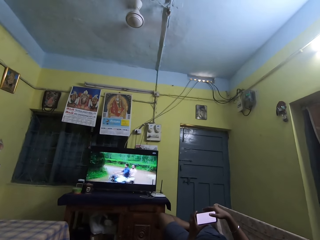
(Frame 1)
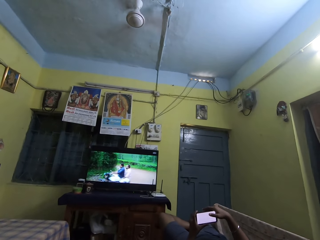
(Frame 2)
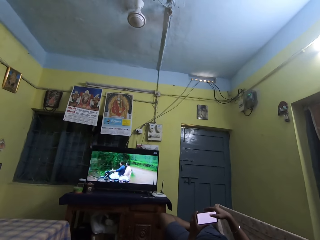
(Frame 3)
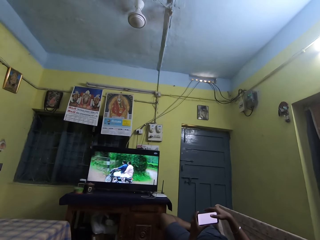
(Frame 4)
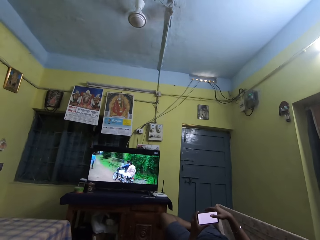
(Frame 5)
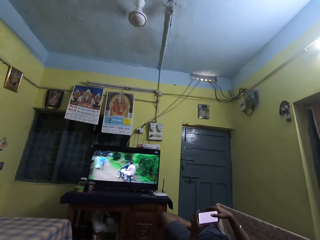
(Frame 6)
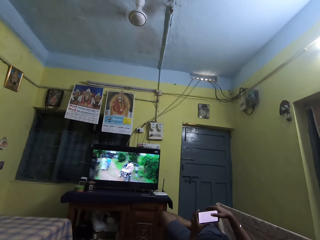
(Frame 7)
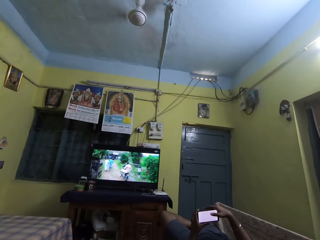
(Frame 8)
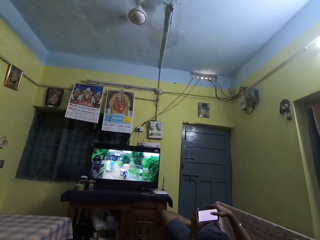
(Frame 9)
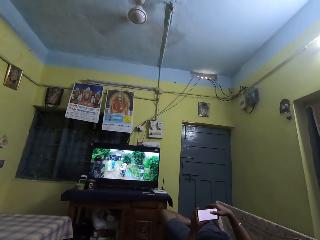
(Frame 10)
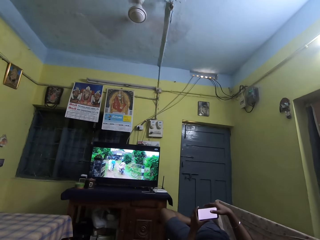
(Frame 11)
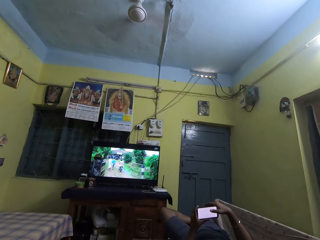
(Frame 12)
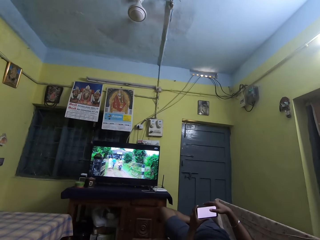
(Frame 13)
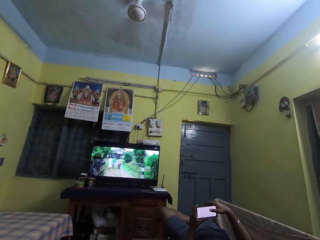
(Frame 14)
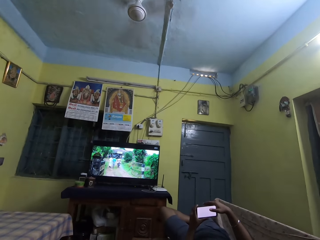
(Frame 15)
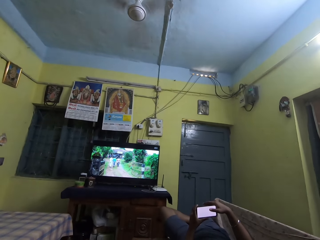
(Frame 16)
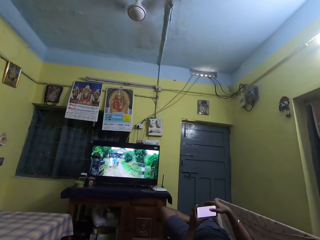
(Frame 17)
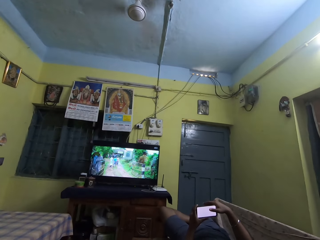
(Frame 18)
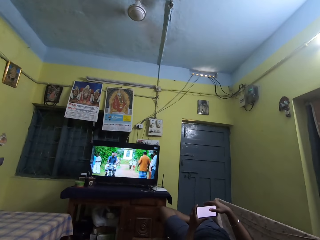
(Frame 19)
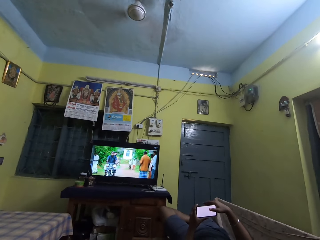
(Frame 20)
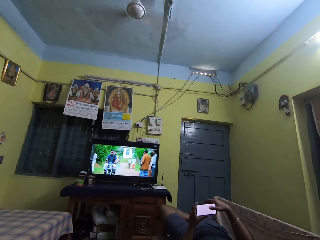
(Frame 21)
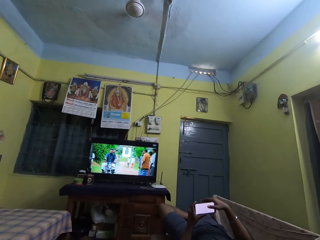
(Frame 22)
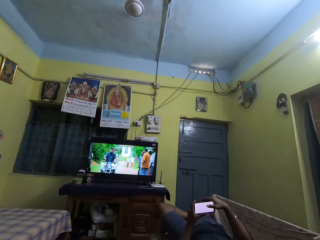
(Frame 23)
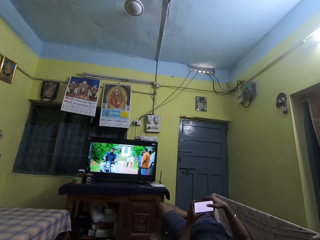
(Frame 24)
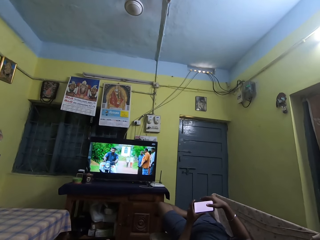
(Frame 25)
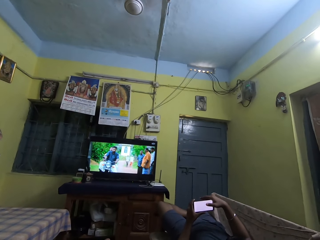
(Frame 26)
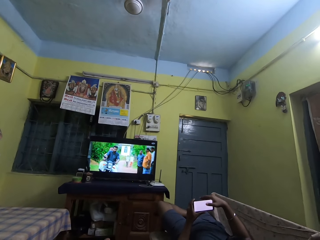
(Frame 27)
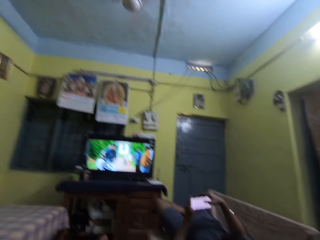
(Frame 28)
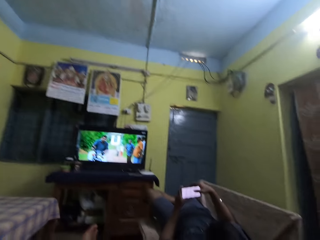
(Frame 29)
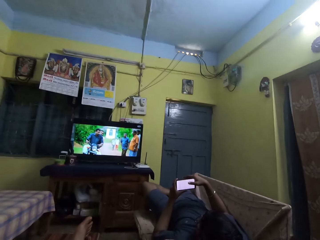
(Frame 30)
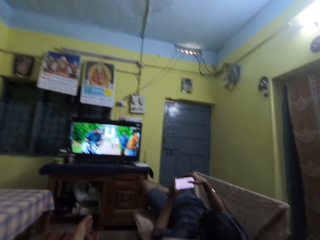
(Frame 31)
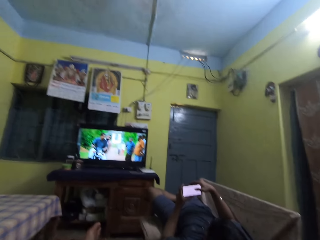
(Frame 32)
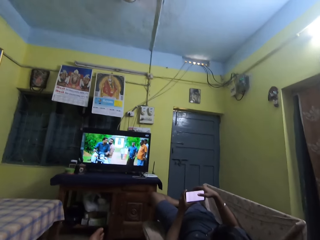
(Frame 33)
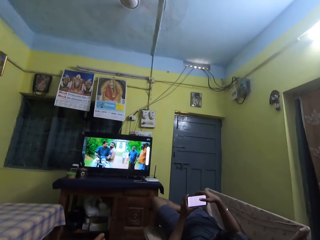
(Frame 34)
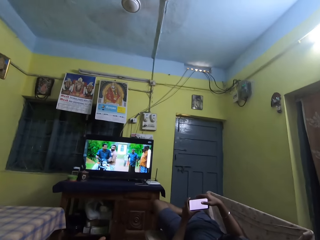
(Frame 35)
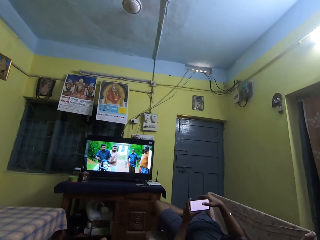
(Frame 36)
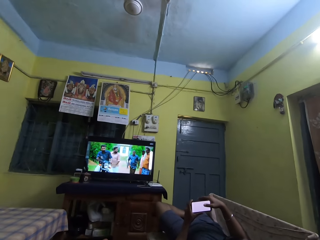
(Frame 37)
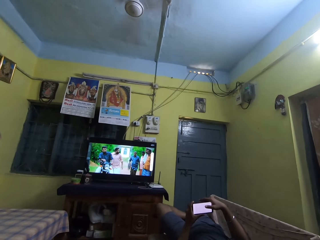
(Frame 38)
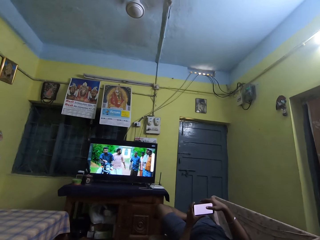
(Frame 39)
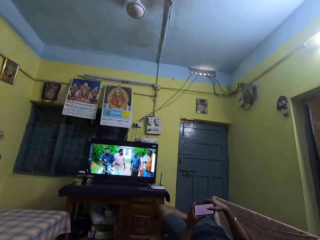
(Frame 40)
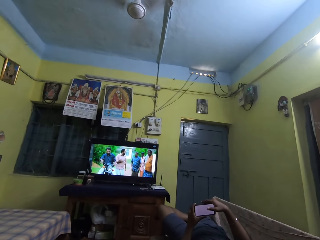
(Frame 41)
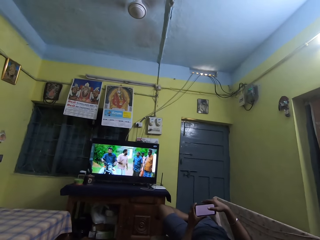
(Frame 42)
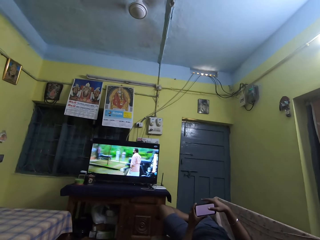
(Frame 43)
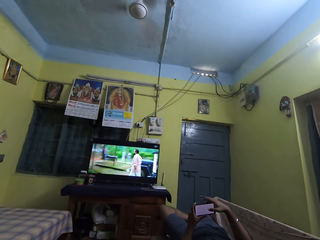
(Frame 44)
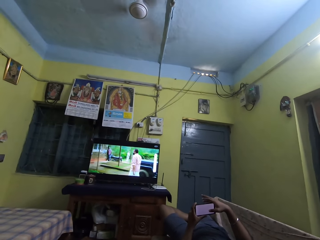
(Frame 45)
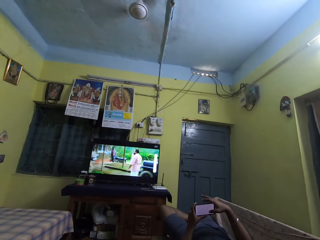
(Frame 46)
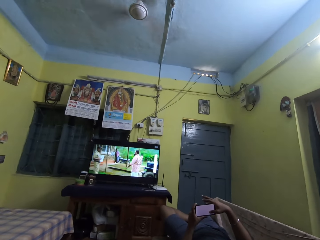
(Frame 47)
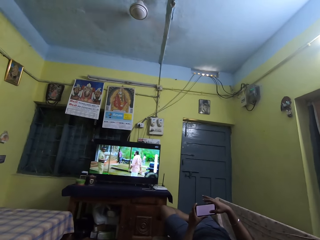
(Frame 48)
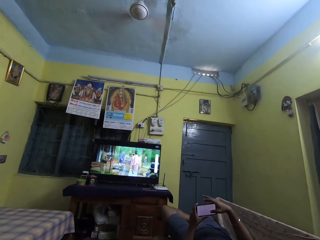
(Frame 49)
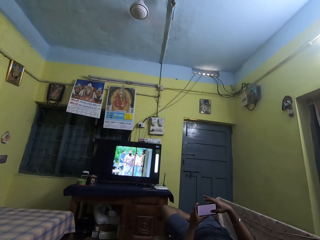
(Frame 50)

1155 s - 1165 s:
The camera wearer stares at a television.

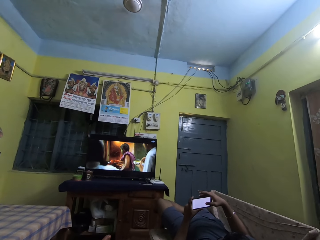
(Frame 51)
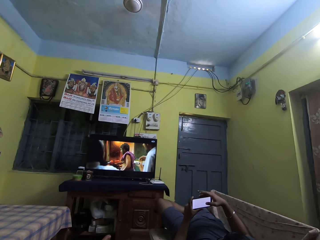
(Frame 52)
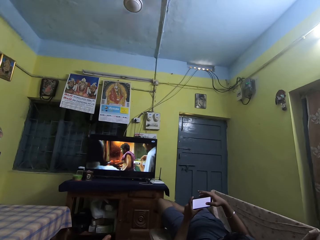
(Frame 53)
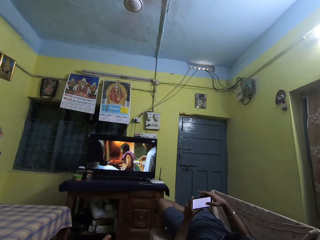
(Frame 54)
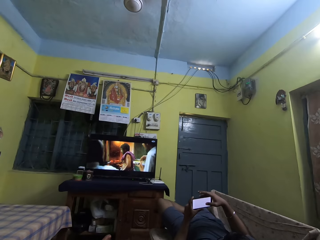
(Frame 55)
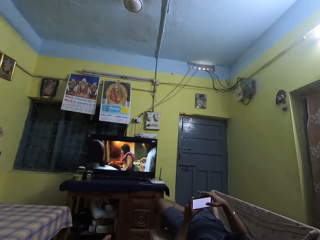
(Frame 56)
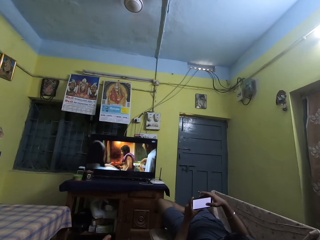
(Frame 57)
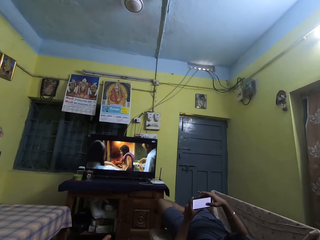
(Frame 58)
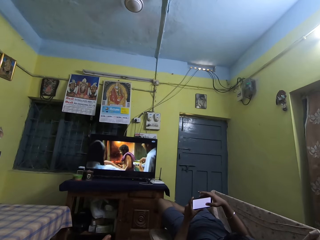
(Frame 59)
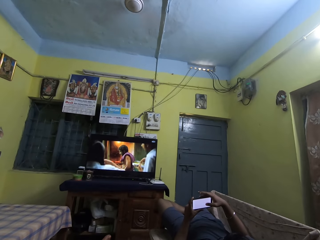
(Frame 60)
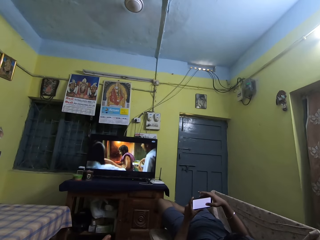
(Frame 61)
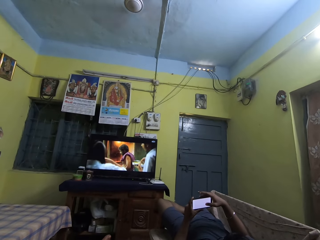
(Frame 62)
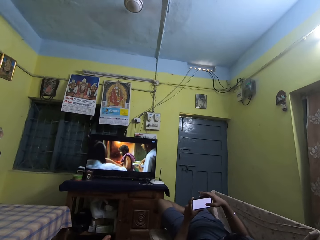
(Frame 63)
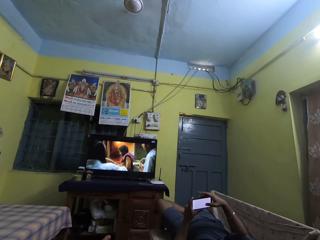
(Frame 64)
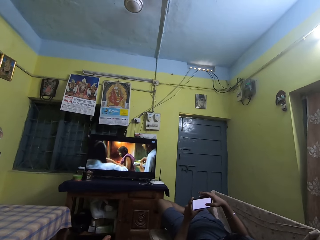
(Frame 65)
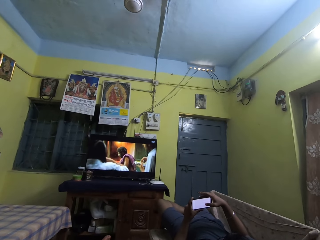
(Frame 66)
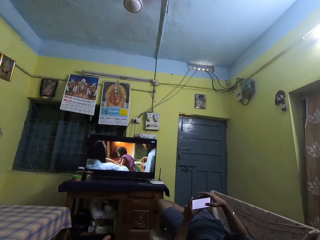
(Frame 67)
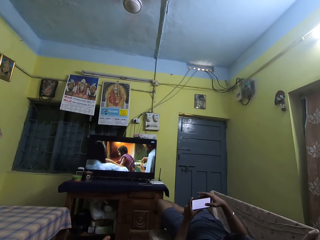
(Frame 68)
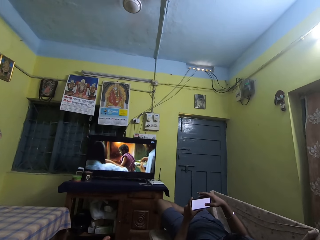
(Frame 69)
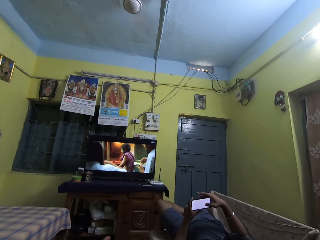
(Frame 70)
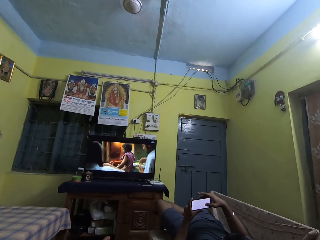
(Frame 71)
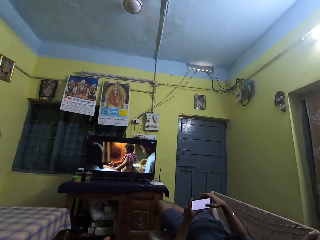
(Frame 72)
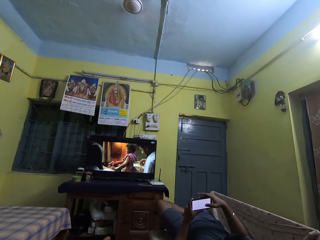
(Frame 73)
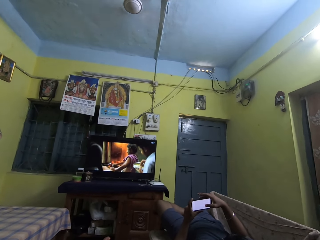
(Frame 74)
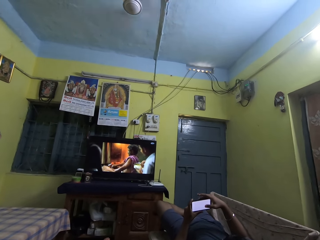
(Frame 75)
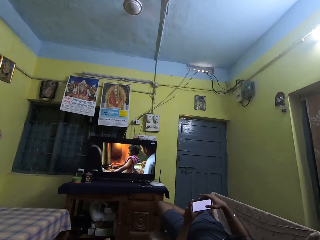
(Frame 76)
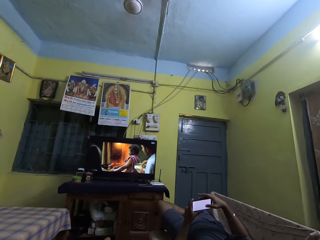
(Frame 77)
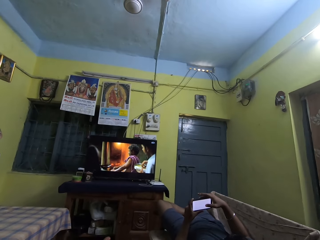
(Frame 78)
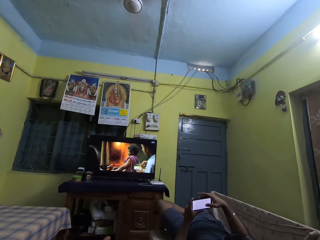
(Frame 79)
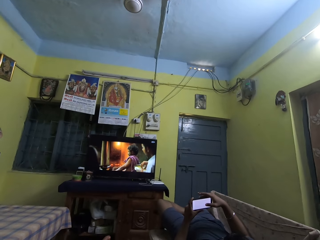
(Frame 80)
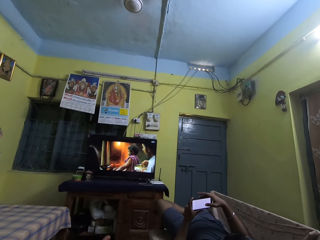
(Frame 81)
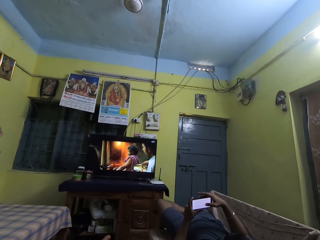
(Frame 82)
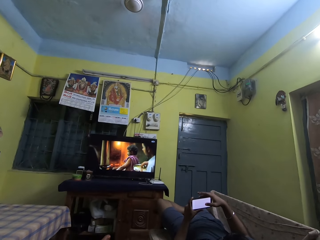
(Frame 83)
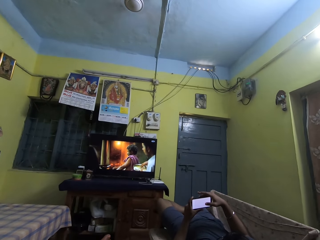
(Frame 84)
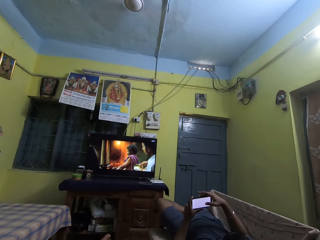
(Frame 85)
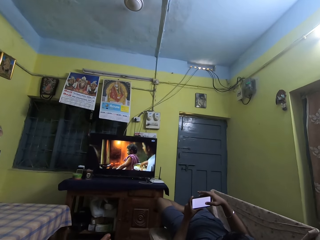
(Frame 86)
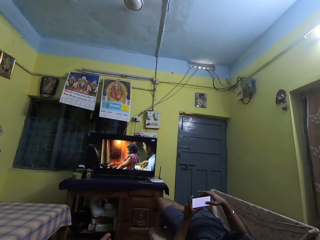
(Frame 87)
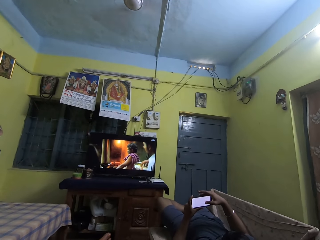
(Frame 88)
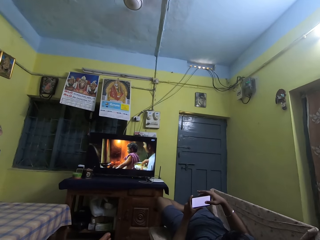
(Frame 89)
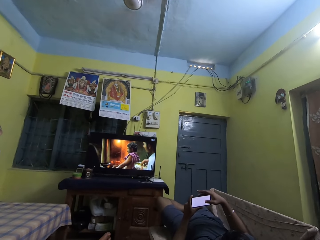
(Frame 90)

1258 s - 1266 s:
A man stares at a phone. The camera wearer stares at a television.

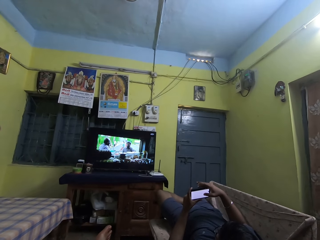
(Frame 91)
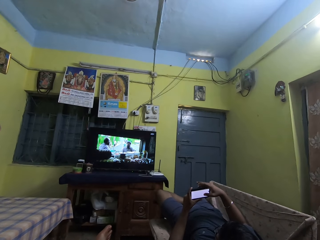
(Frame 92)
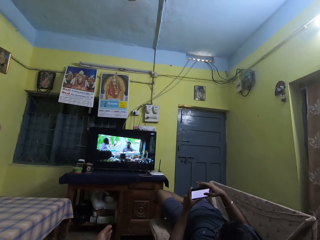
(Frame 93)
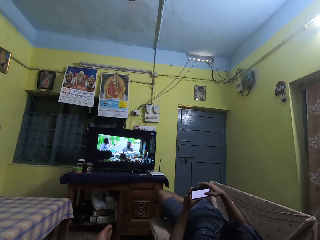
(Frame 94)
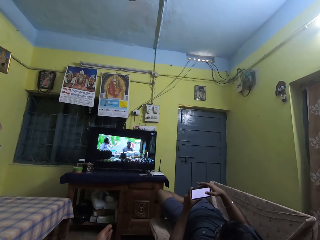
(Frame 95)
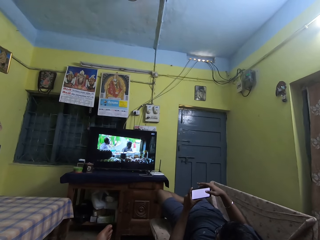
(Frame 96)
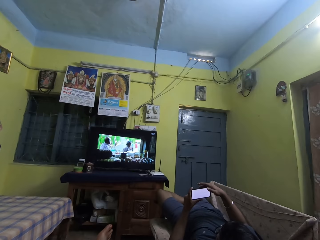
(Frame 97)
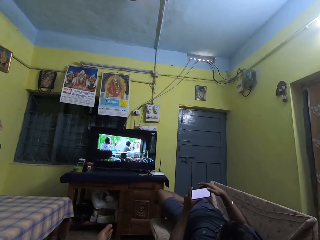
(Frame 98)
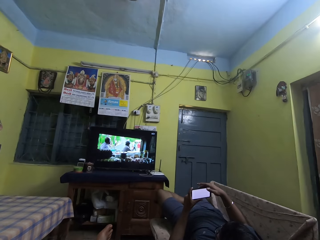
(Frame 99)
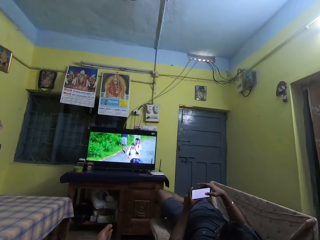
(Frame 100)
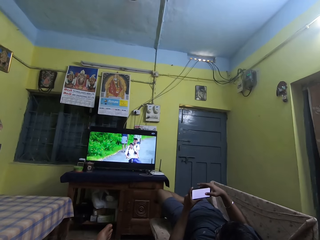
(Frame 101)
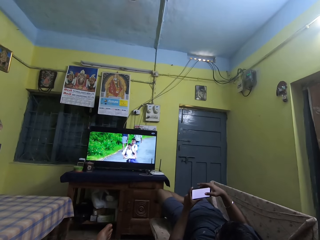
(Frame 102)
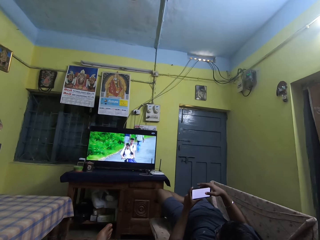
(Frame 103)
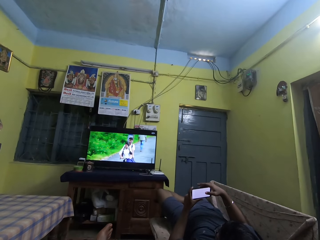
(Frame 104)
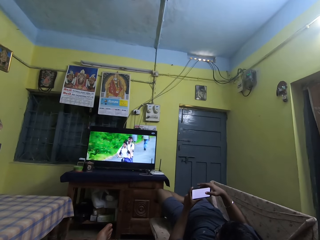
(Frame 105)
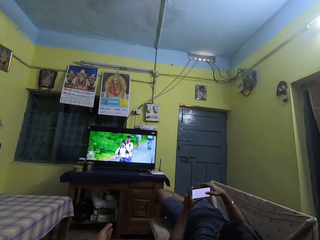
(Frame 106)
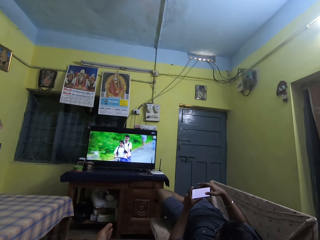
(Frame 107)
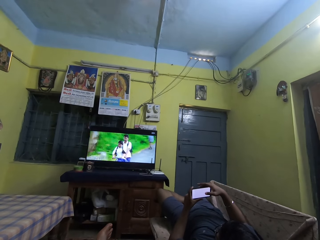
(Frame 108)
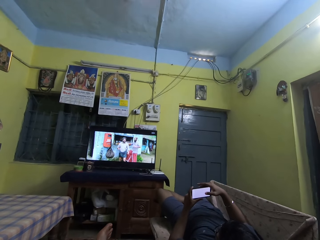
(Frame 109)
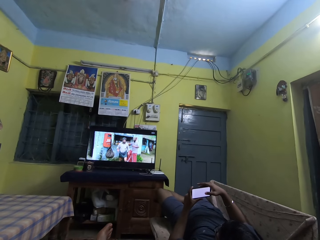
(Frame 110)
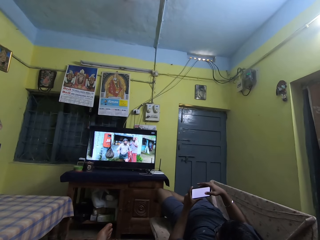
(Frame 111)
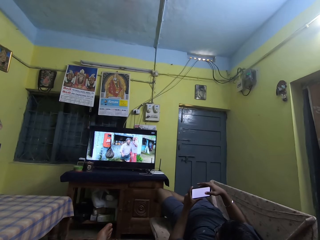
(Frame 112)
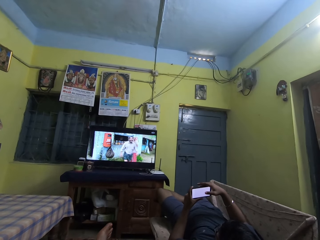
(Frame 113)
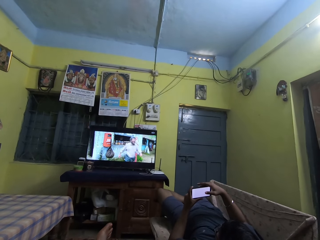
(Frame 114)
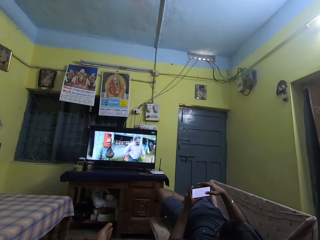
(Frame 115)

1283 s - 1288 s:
A man scrolls a phone. The camera wearer stares at a television.
